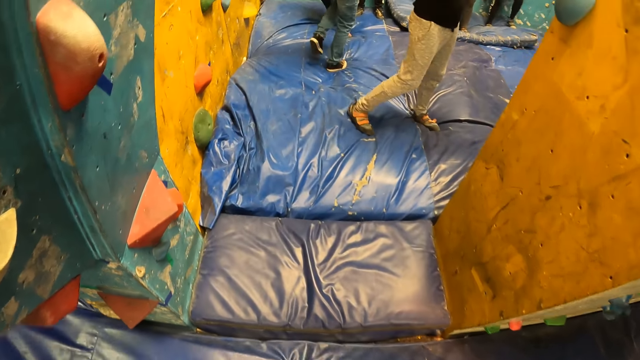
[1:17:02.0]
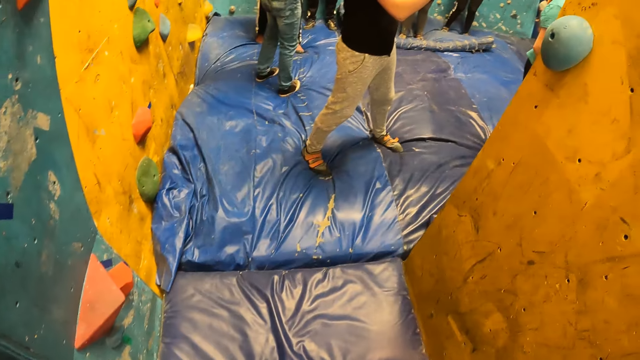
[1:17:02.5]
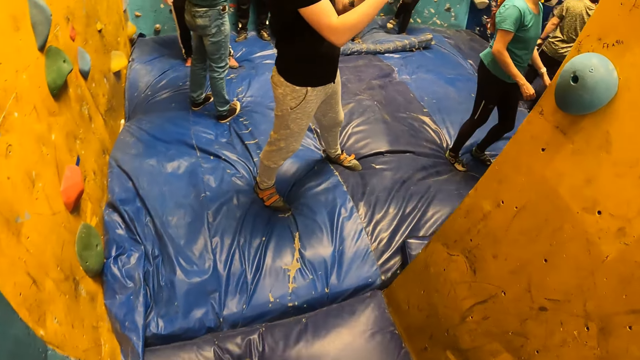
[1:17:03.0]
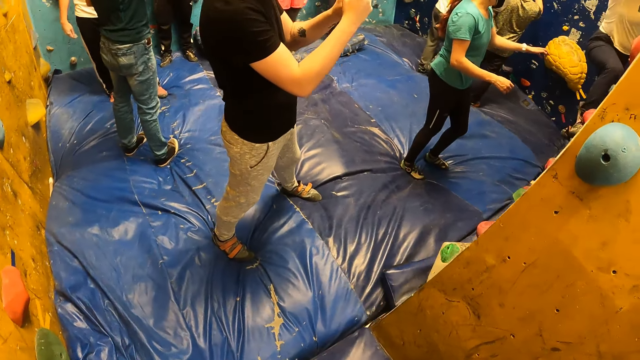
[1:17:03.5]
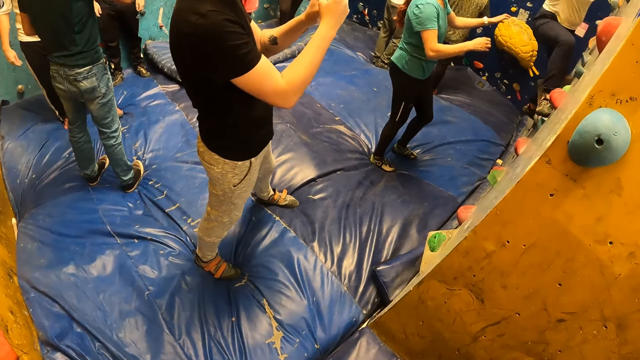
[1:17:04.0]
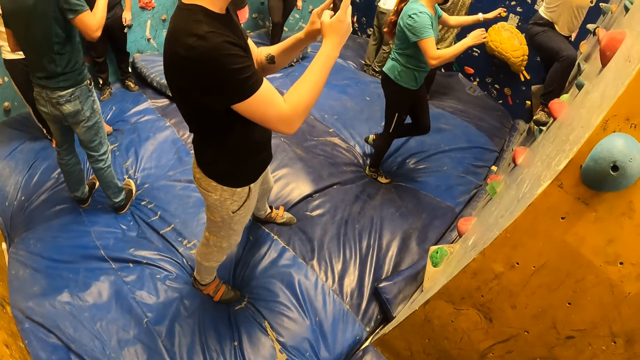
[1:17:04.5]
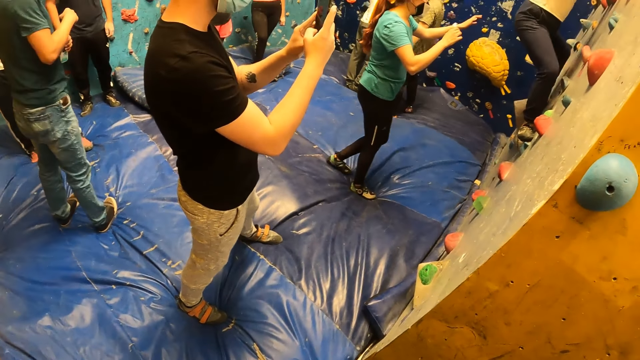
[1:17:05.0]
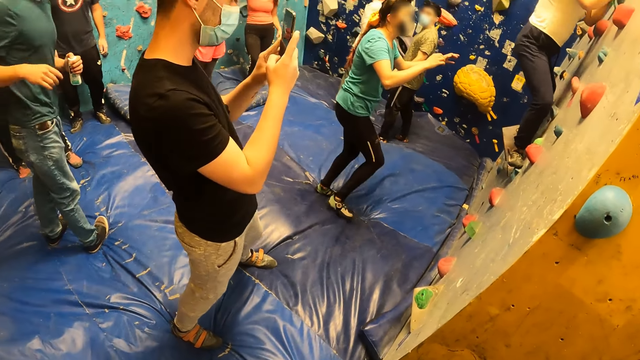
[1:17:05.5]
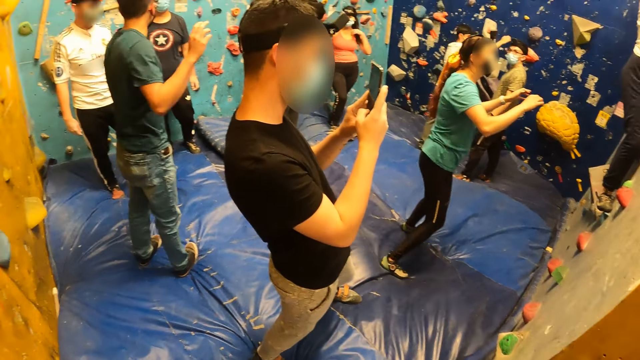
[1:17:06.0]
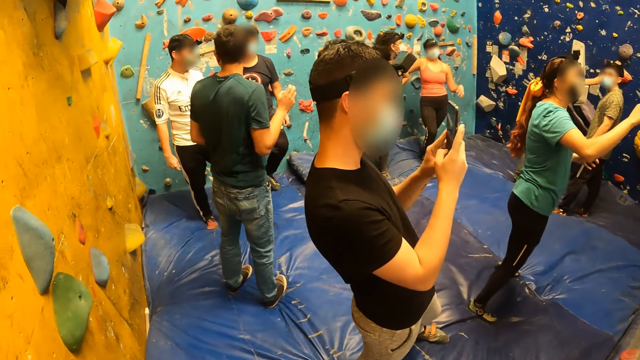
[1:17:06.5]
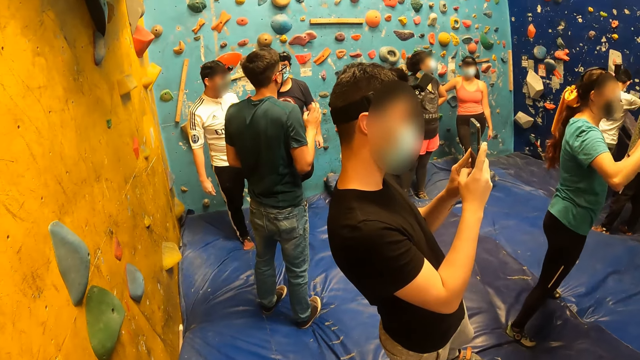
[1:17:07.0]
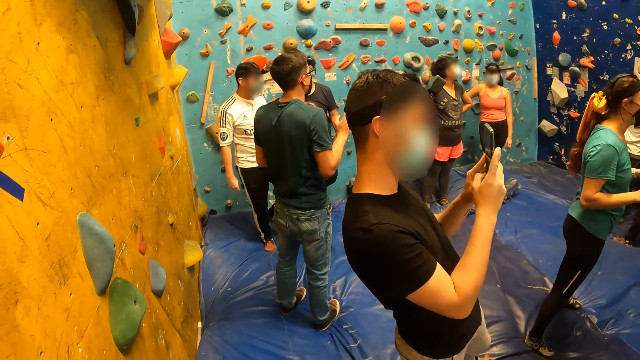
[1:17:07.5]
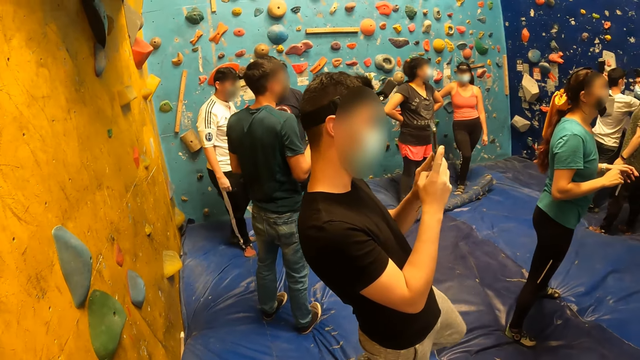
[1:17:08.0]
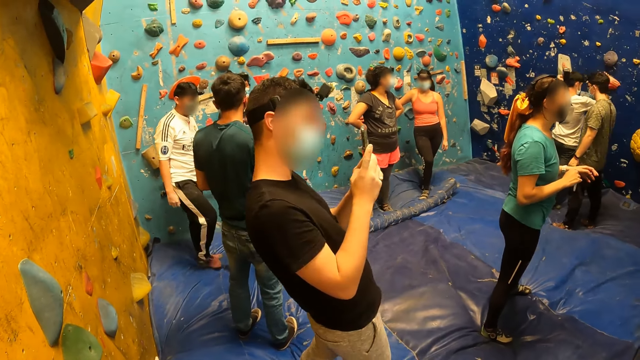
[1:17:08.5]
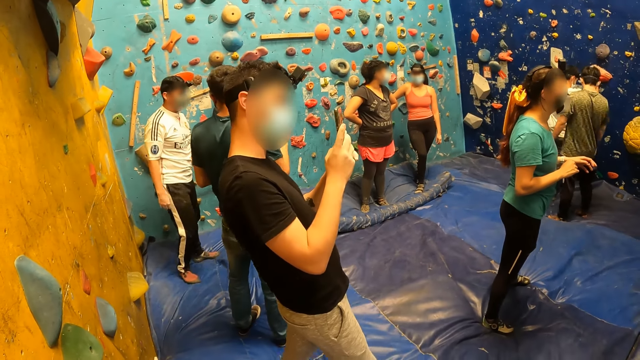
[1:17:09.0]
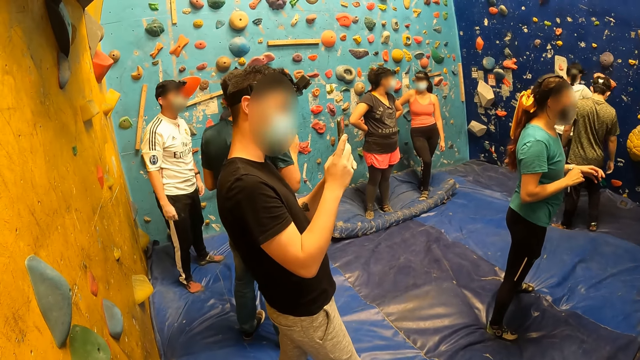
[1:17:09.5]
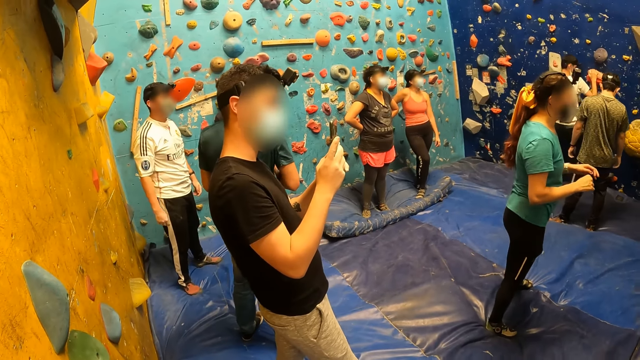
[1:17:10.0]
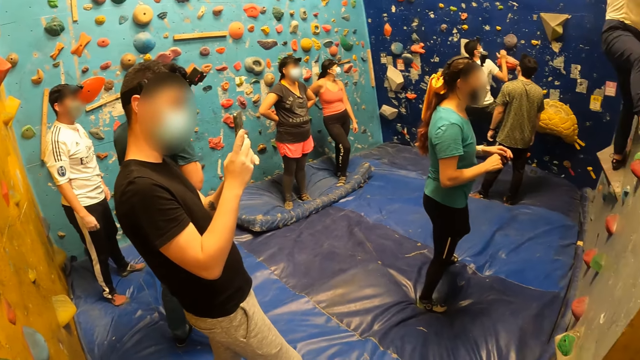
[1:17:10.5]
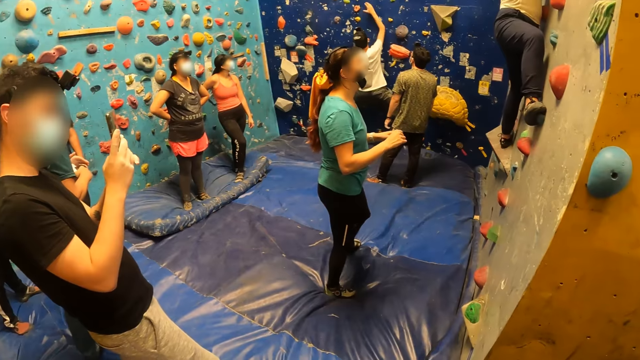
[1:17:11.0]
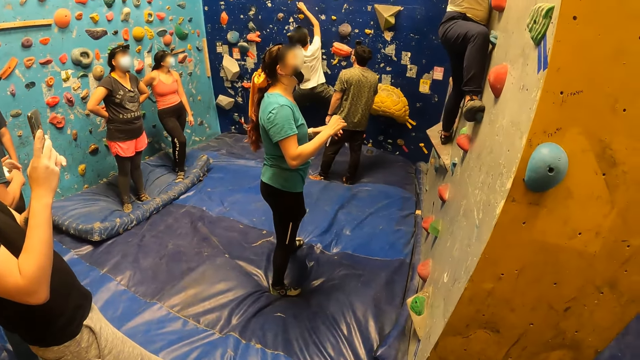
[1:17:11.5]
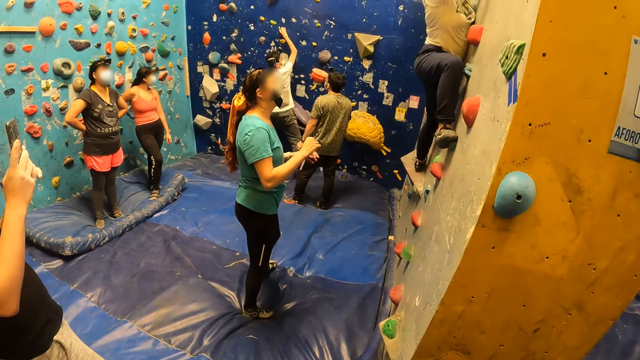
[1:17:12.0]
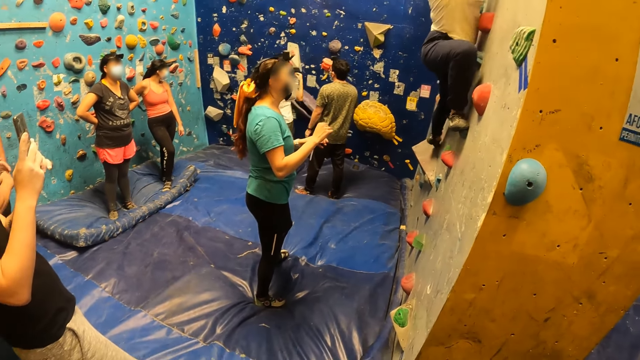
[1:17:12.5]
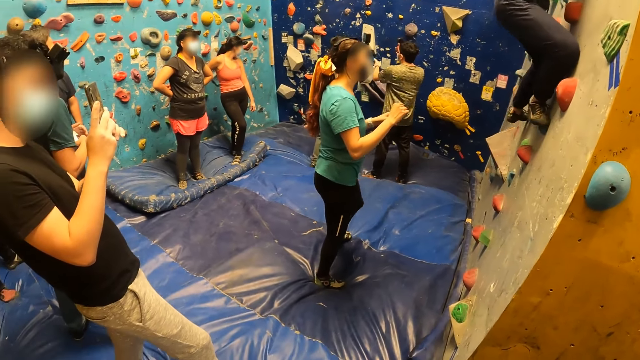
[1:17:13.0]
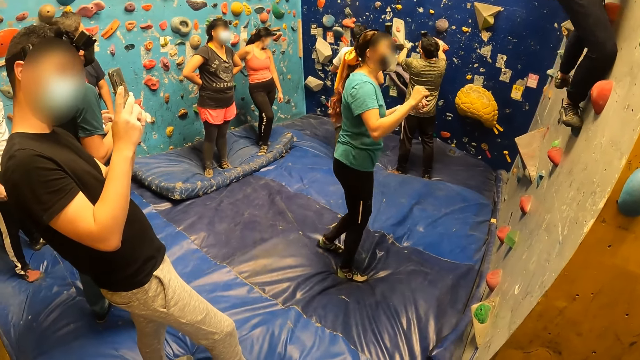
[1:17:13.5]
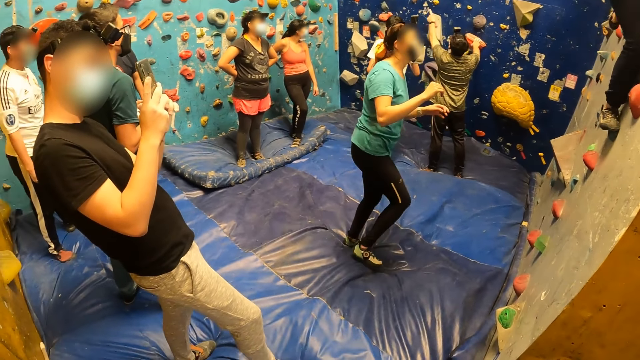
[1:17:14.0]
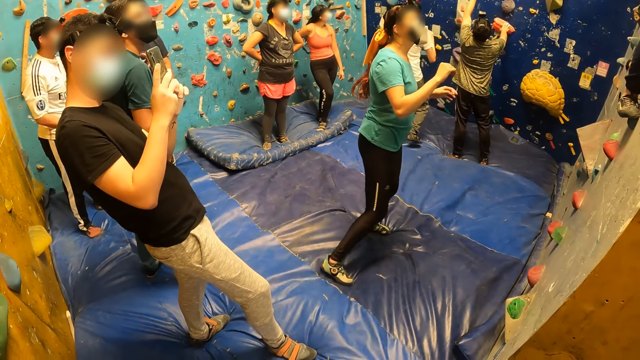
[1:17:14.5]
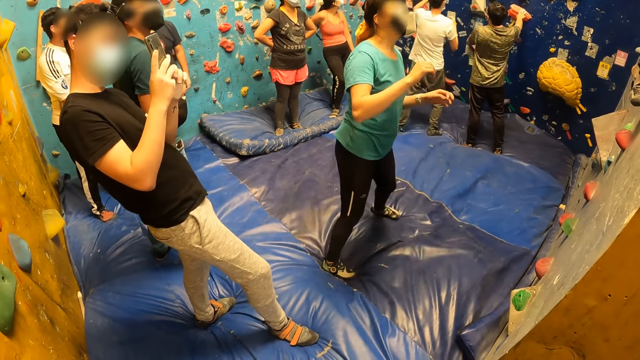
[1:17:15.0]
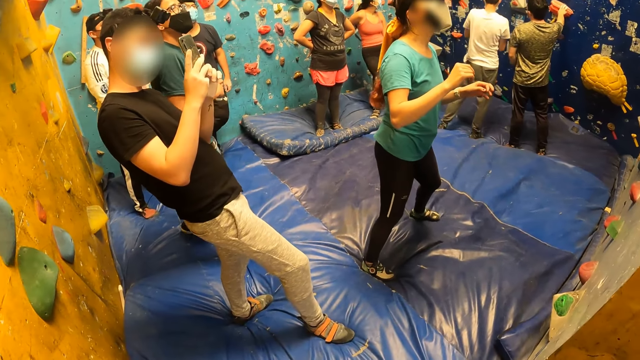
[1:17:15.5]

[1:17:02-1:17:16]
The camera wearer enters the room. A man operates a phone with both hands. The camera wearer looks around the room.

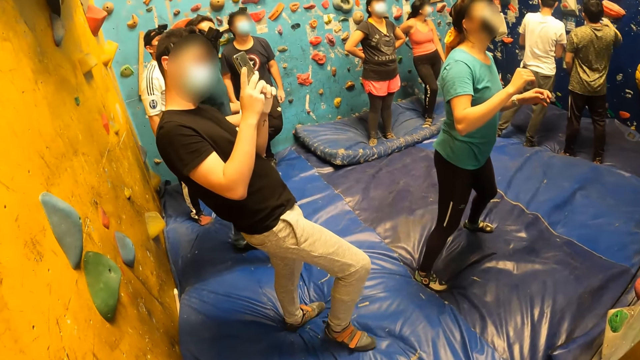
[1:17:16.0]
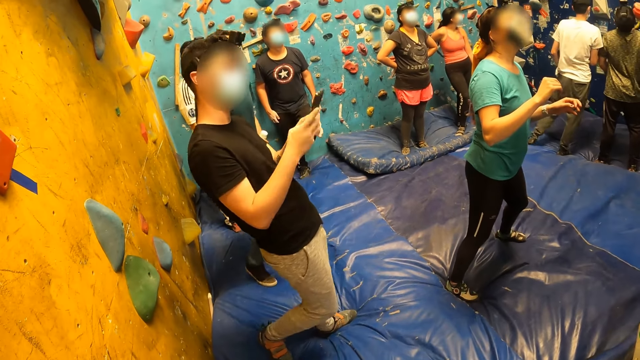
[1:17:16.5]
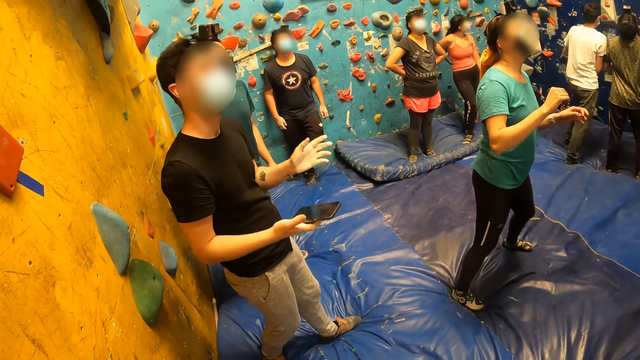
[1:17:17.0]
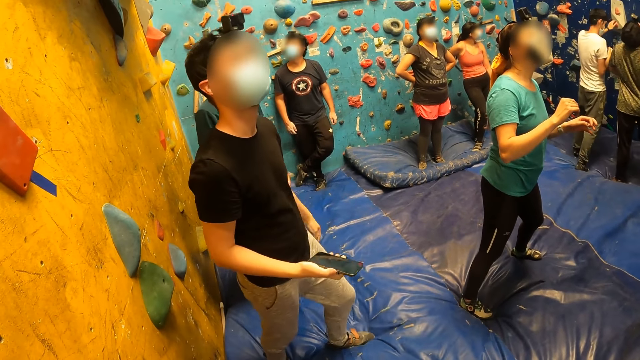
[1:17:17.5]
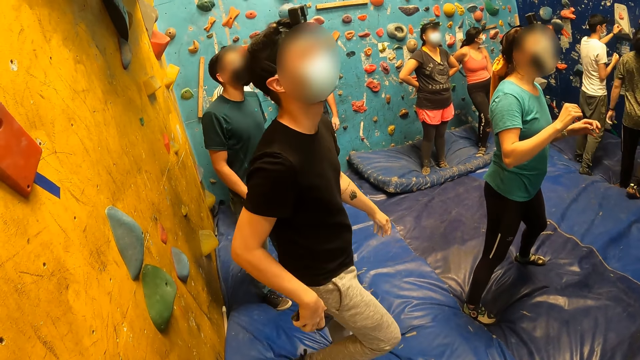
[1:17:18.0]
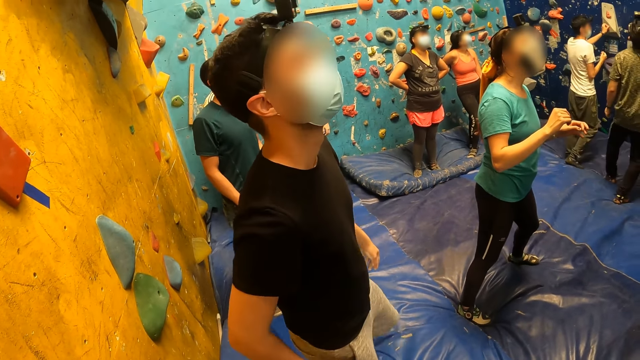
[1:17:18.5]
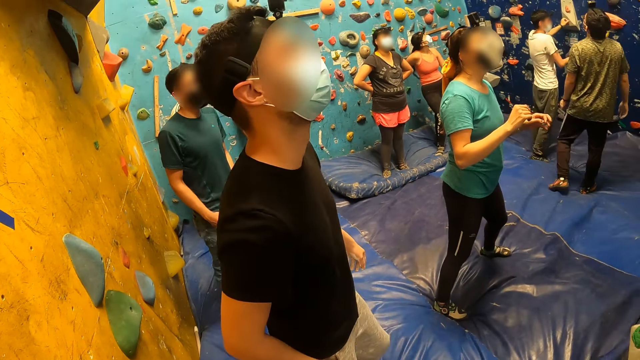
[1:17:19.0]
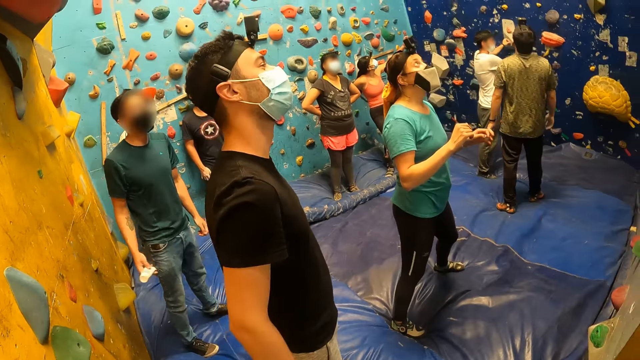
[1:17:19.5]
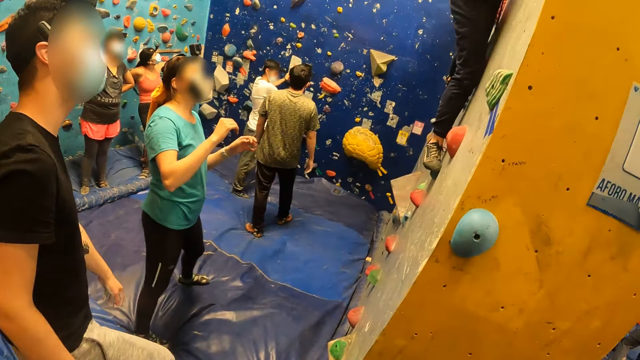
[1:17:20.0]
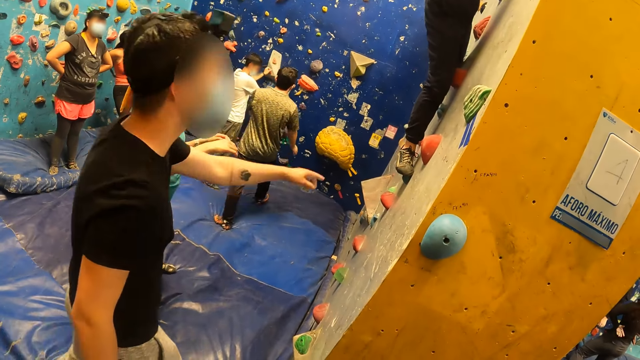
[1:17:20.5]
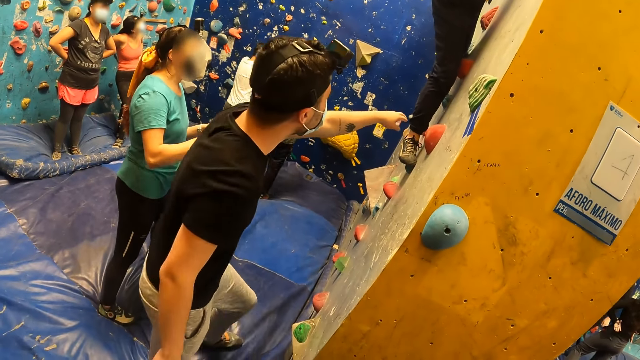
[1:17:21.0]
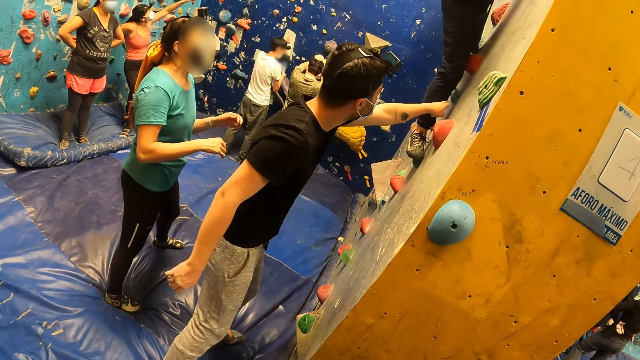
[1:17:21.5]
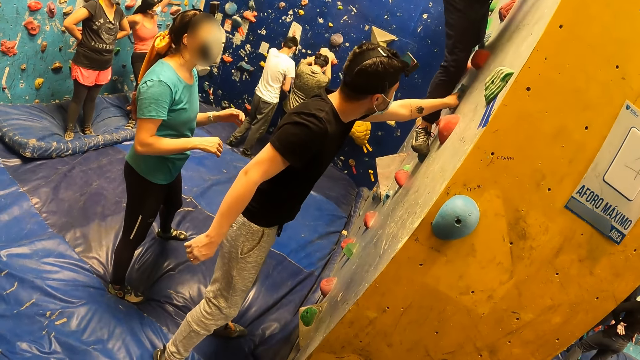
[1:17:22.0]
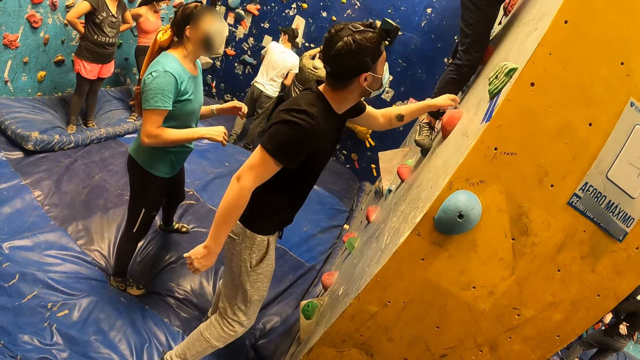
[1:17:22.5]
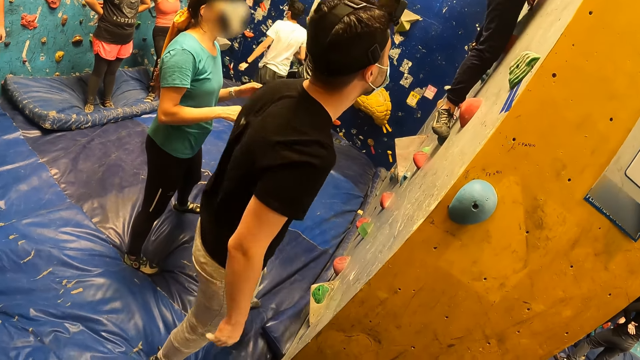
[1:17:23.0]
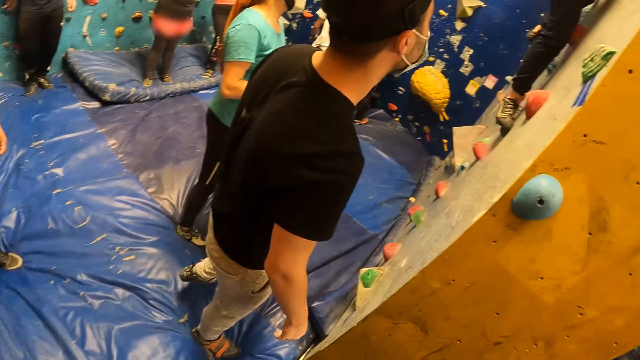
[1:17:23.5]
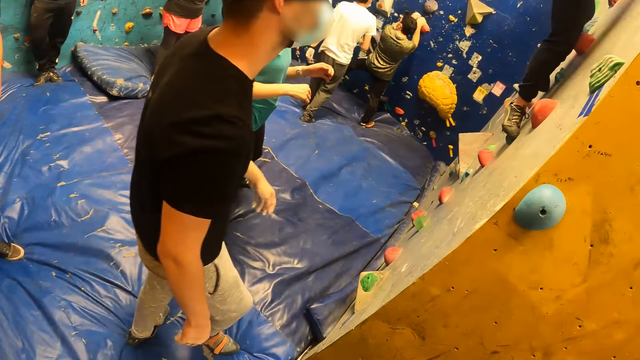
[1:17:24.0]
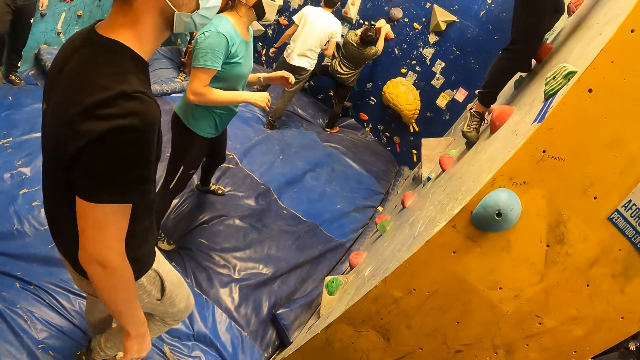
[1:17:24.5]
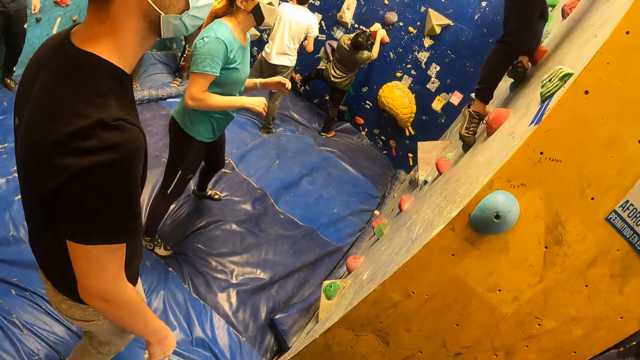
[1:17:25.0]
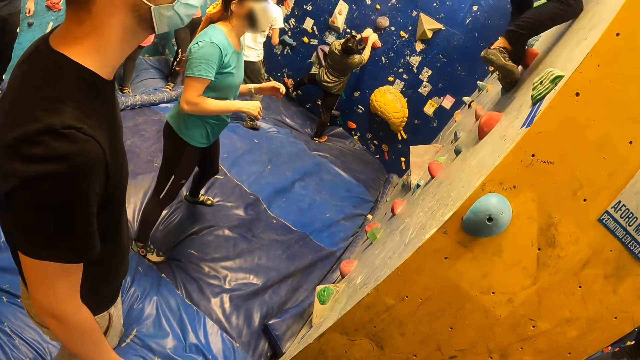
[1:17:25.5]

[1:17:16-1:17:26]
The man puts the phone in his pocket with his right hand. The man touches a climbing hold on a bouldering wall with his left hand.
